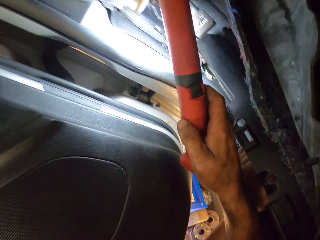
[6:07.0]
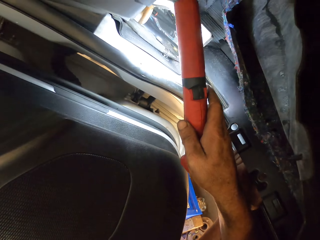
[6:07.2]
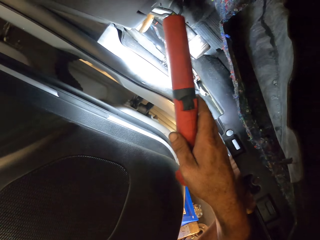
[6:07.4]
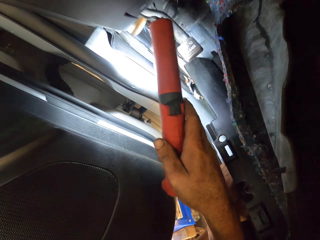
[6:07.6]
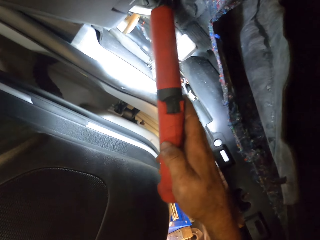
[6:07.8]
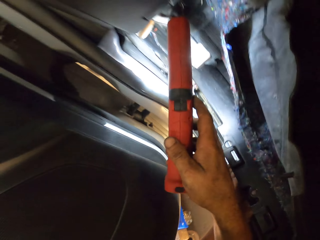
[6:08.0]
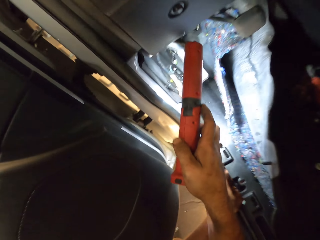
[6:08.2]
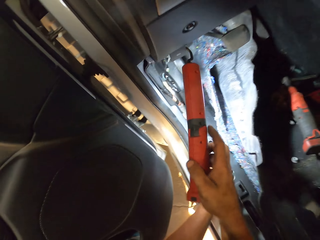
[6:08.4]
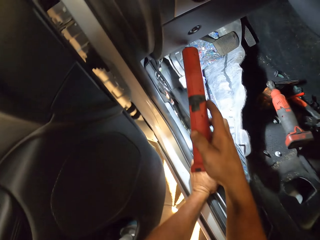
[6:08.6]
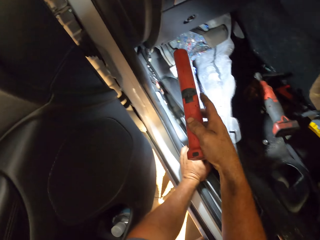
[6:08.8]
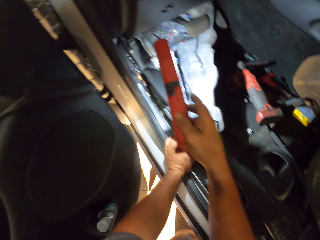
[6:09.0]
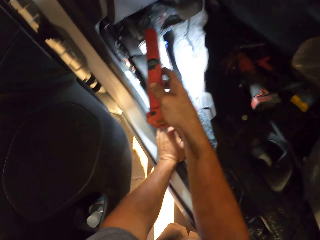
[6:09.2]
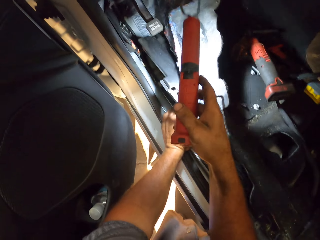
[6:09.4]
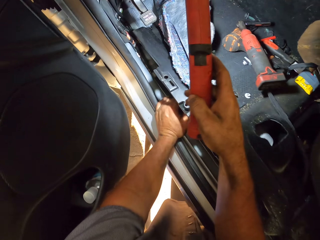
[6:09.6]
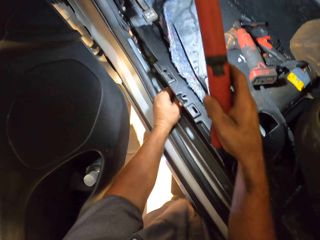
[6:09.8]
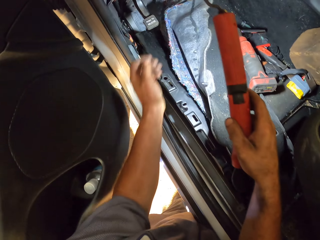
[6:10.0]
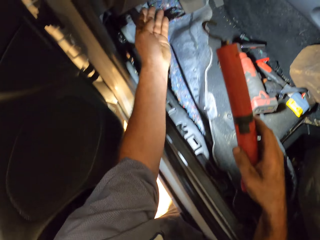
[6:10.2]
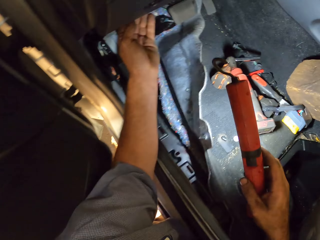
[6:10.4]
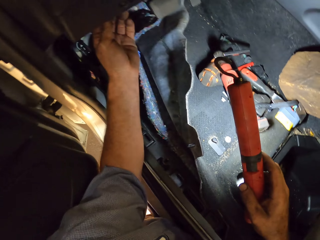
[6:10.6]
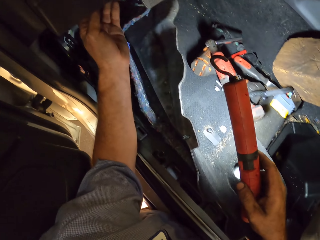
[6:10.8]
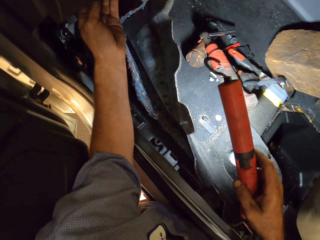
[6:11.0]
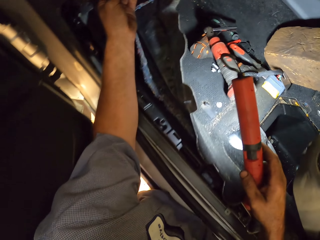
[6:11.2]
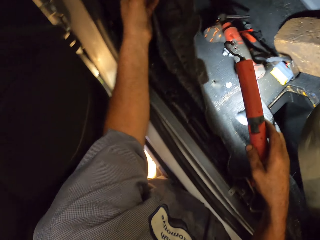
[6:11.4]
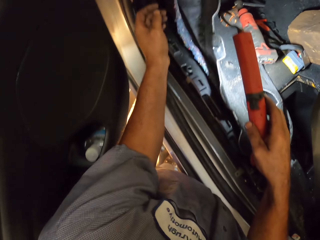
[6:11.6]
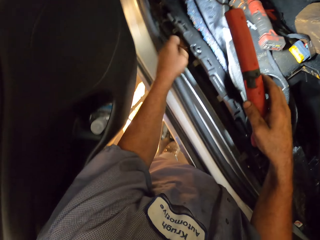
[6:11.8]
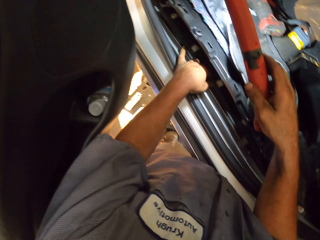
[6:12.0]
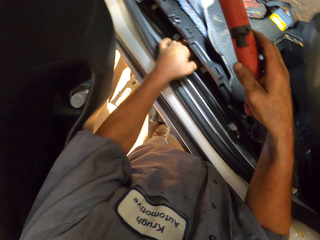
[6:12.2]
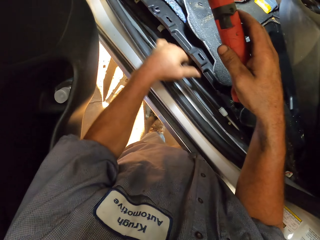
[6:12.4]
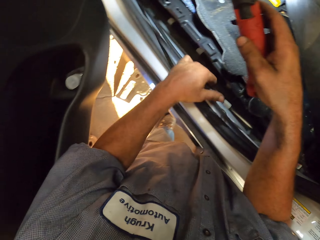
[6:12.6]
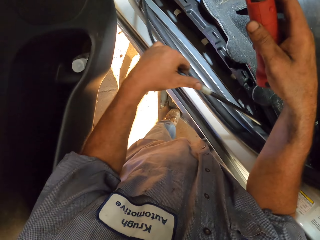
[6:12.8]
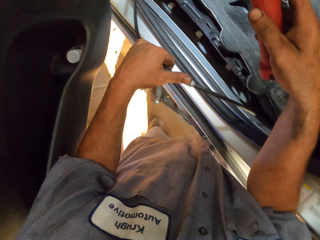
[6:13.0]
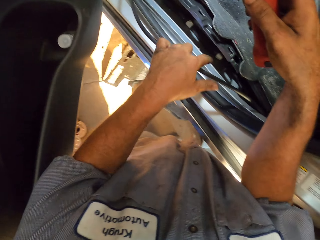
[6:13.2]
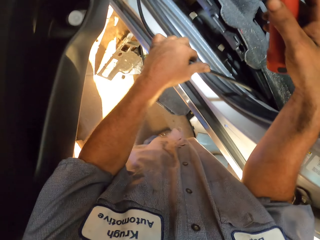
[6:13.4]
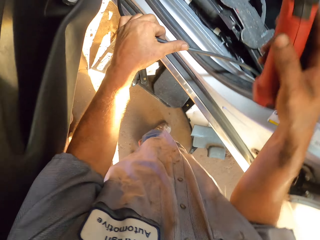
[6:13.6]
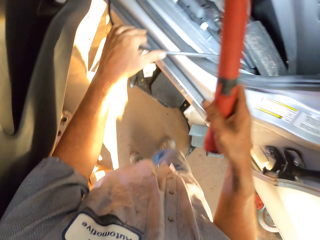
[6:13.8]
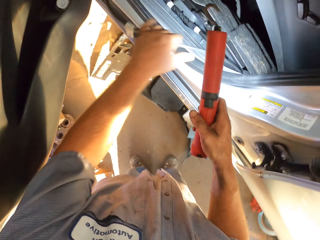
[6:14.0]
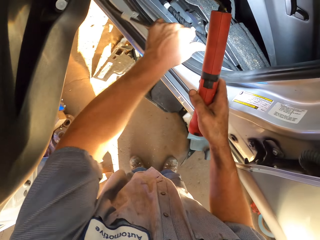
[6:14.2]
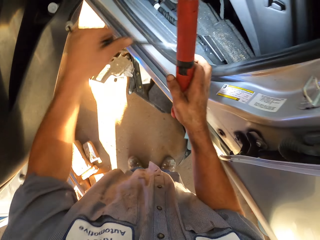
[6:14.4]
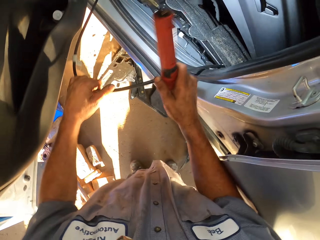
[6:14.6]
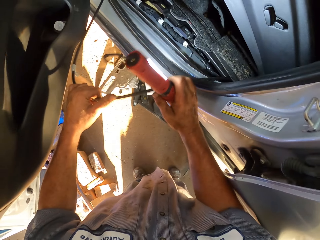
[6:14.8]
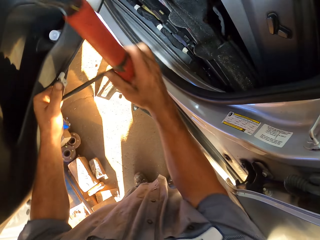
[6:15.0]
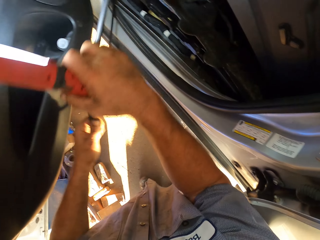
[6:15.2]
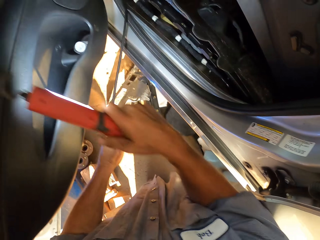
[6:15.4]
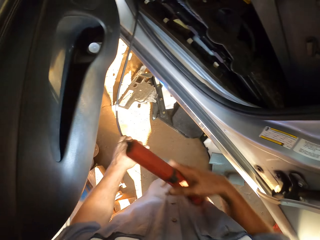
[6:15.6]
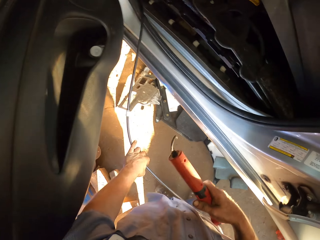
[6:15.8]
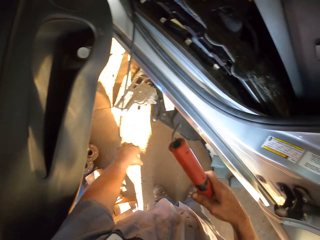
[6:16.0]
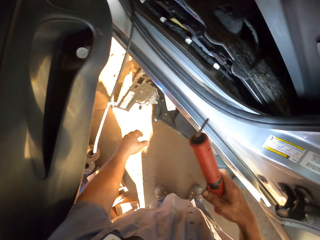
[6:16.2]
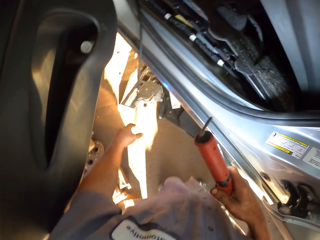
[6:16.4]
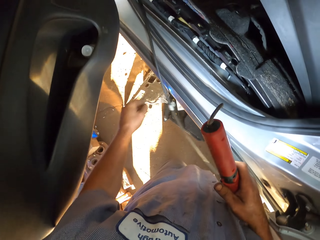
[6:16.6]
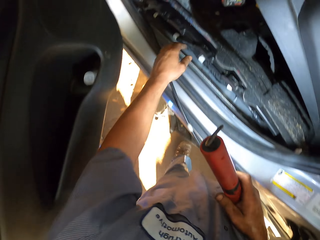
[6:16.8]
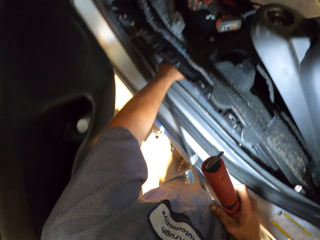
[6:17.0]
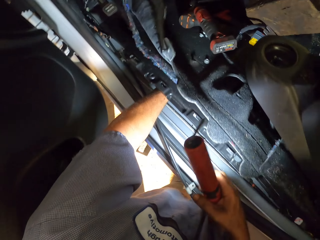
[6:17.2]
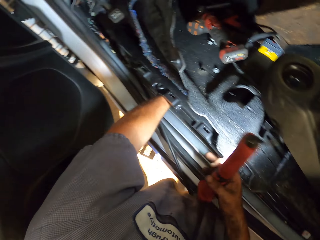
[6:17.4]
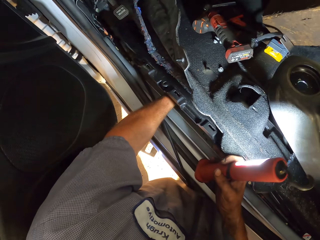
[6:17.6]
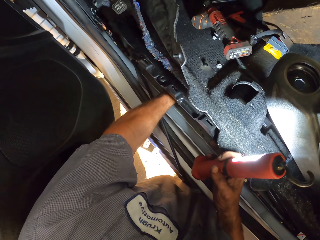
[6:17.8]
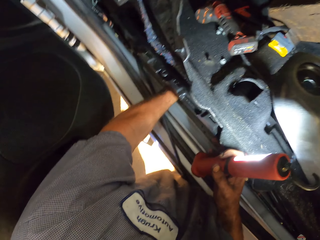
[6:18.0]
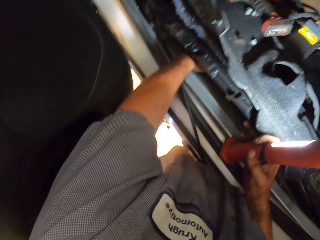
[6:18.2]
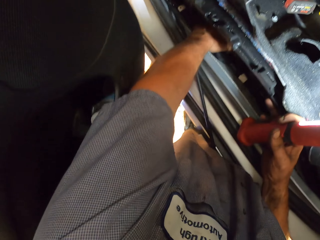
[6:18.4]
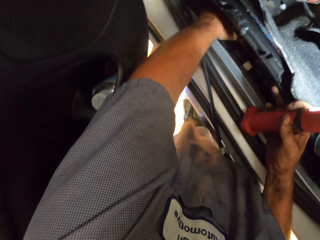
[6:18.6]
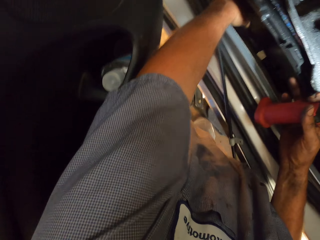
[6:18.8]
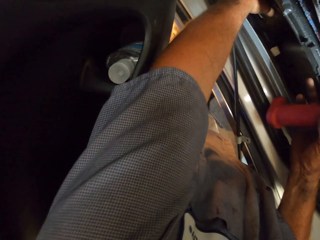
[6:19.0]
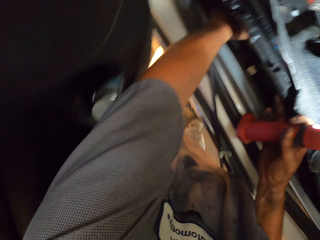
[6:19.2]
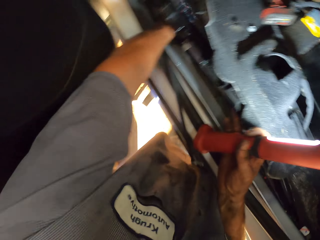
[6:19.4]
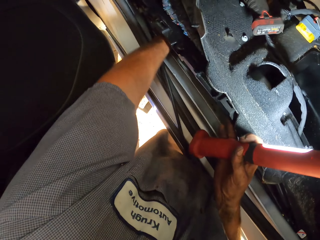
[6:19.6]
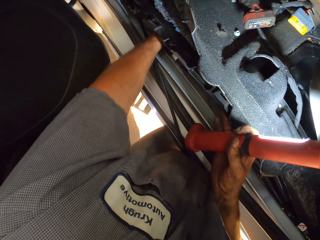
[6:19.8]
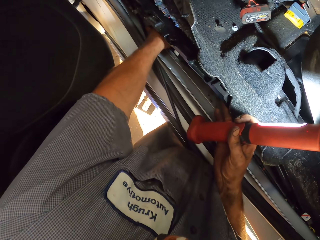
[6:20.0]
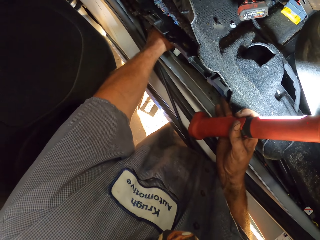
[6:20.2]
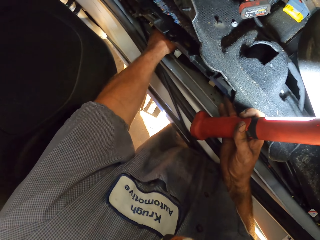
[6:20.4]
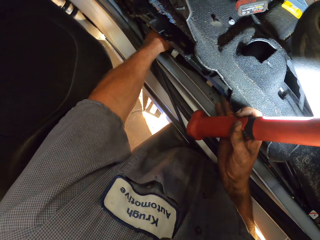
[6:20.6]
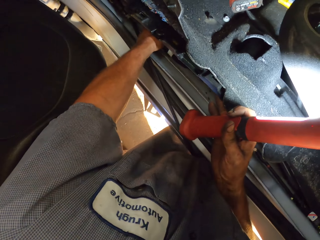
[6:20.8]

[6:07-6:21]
The camera wearer looks at the seat. He touches under the dashboard. He holds the cable and pulls the cable. He puts his hand under the seat holder.

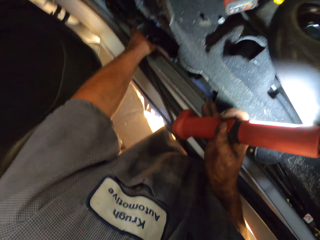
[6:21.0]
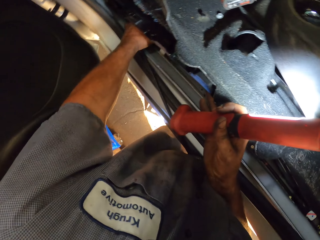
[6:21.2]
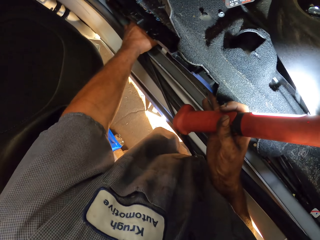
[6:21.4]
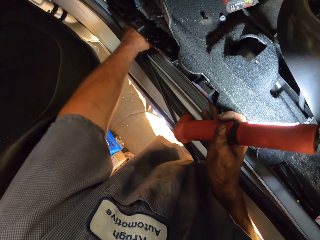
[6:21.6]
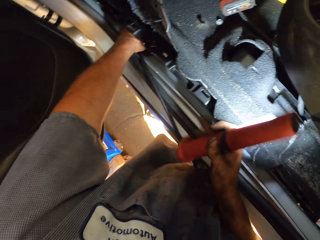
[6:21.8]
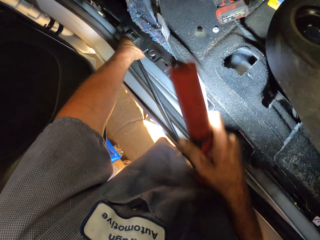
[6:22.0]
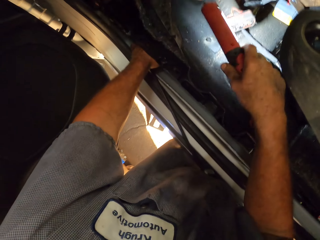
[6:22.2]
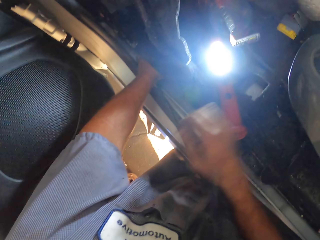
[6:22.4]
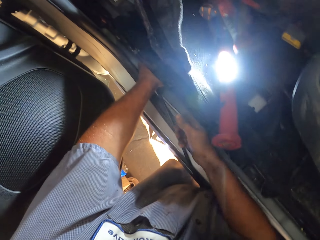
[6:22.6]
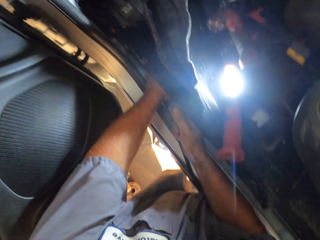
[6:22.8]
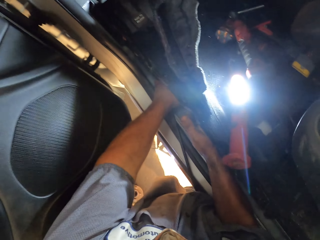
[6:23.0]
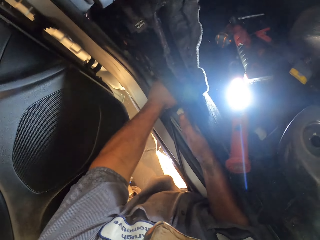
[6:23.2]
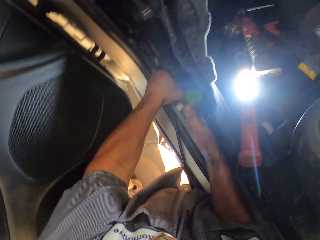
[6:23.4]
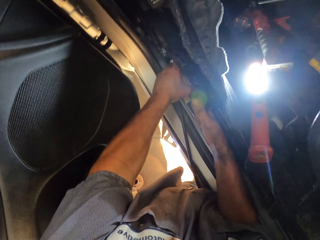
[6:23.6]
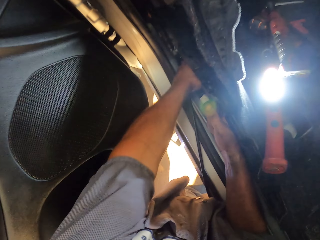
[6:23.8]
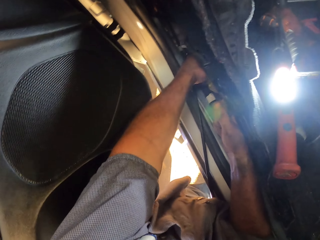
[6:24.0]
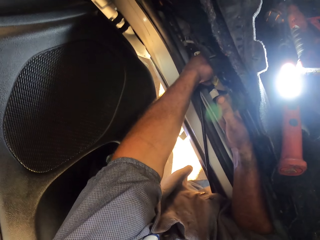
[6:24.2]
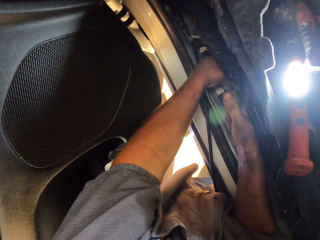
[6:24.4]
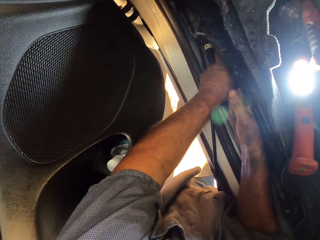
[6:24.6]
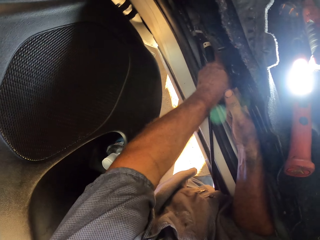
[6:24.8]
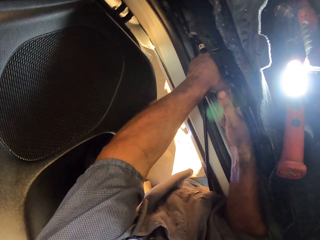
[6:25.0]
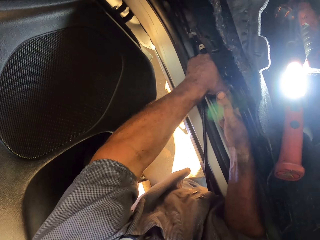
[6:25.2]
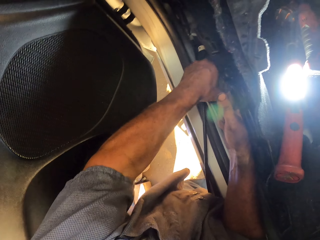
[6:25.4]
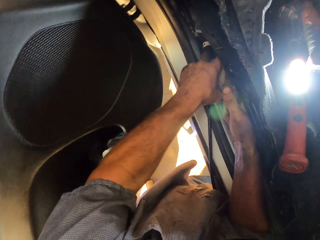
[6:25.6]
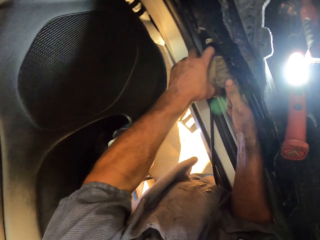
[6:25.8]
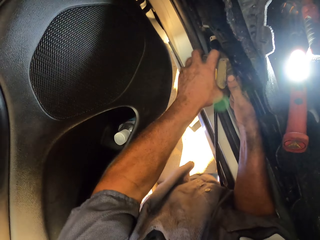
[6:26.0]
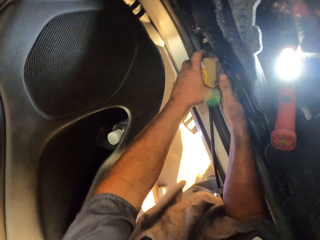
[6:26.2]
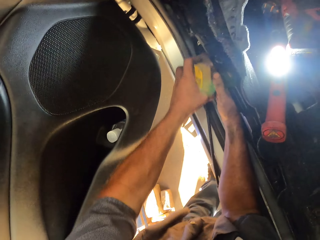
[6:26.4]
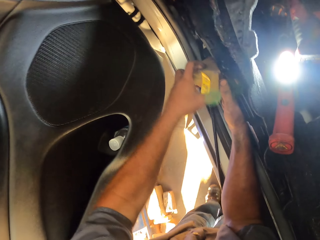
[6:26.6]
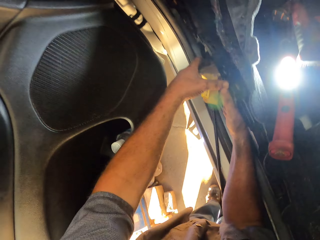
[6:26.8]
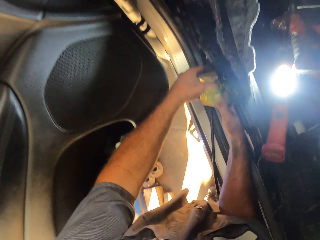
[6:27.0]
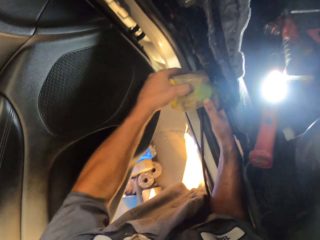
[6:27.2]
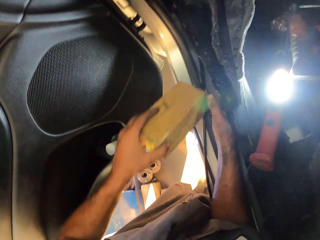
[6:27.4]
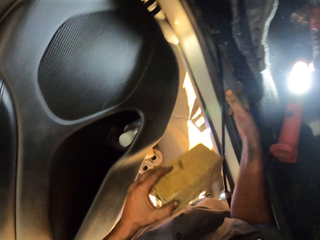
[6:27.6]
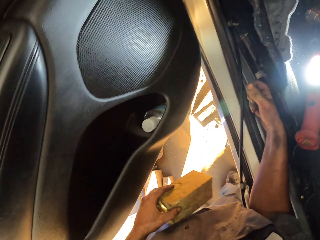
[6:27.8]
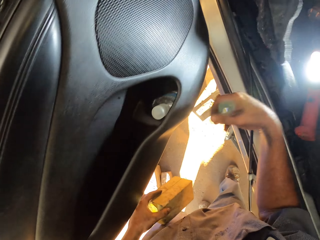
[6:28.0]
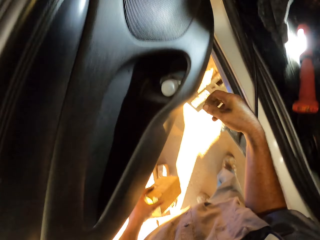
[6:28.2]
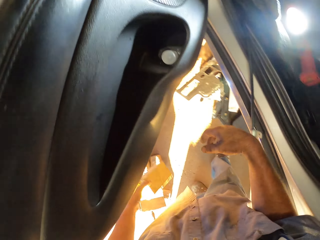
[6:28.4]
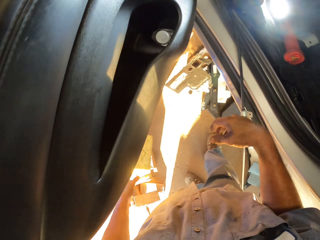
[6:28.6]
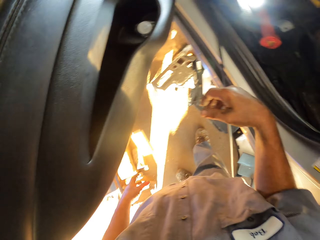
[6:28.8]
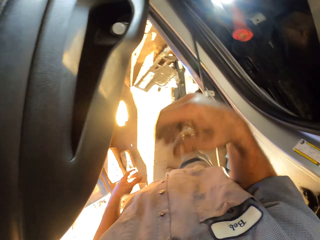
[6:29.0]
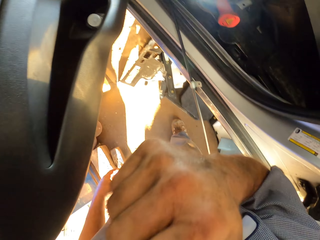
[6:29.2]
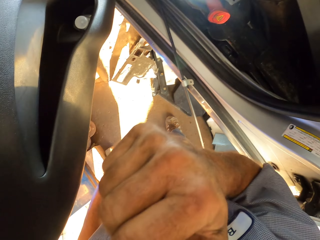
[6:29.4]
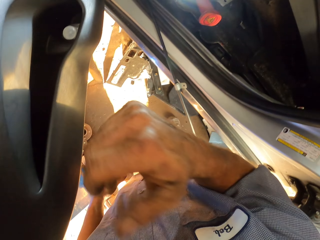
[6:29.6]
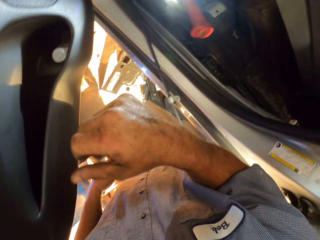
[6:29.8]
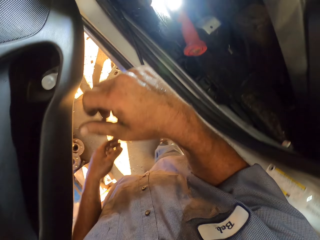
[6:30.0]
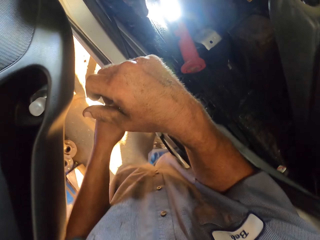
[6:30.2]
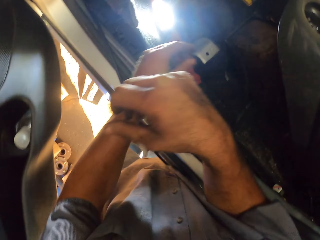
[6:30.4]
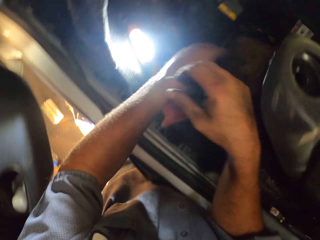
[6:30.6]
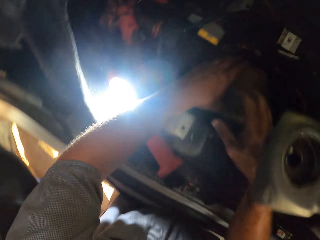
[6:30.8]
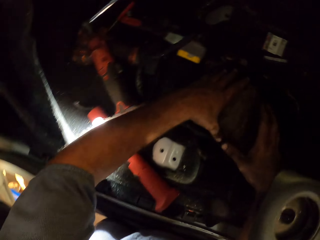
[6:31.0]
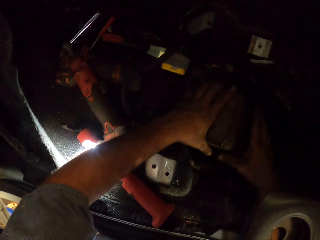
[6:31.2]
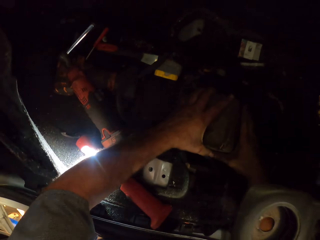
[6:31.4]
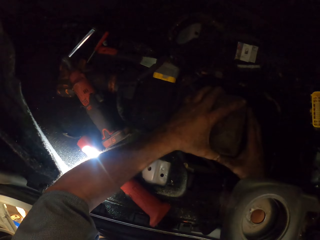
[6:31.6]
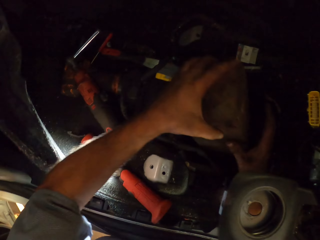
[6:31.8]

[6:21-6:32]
The camera wearer puts down the torch. He pulls the wood and removes the wood. He drops the wood on the floor. He lifts his hand. He holds the wood and lifts something.
